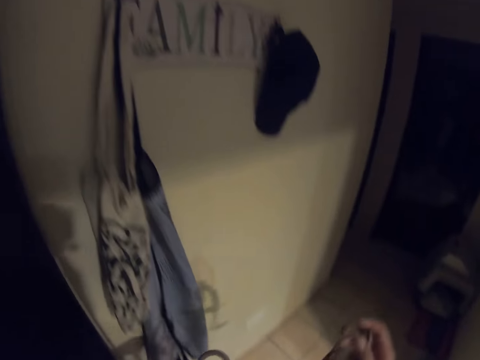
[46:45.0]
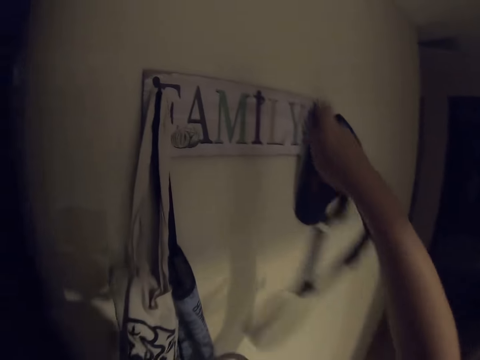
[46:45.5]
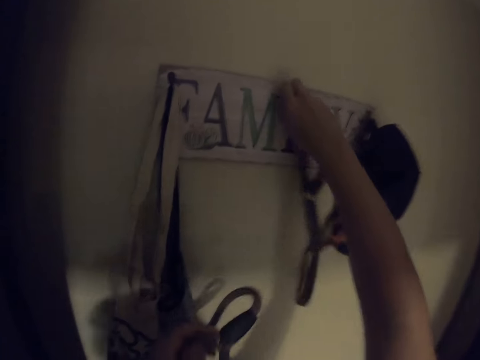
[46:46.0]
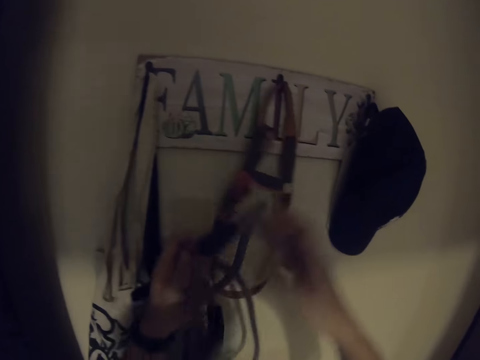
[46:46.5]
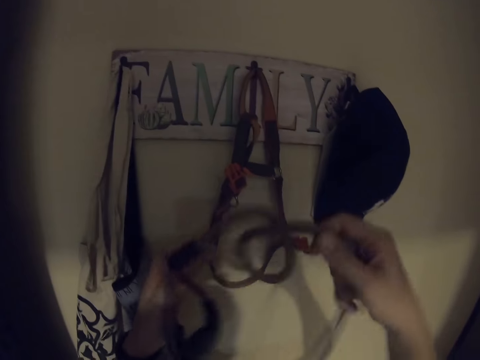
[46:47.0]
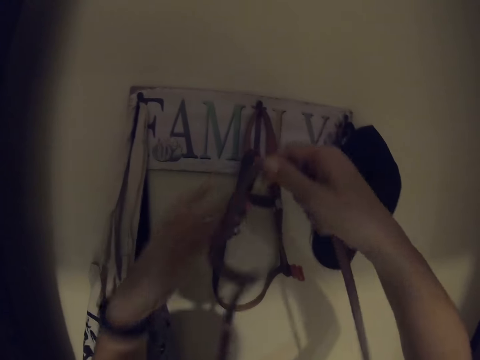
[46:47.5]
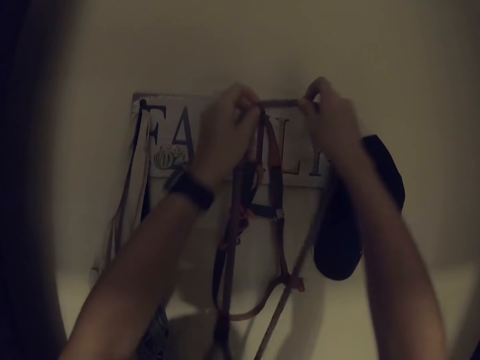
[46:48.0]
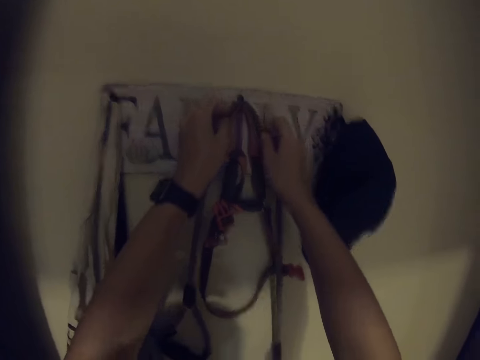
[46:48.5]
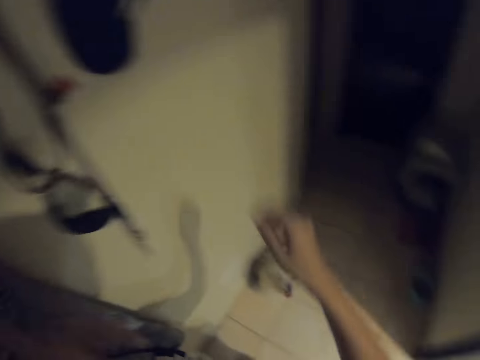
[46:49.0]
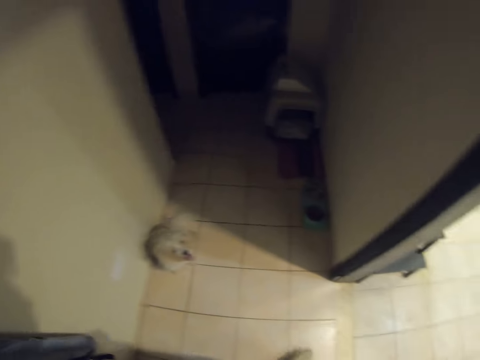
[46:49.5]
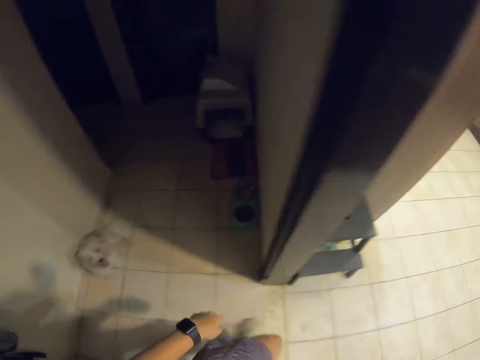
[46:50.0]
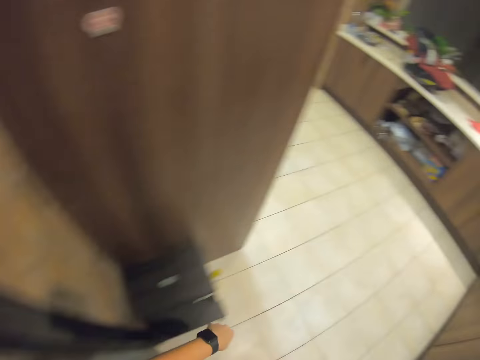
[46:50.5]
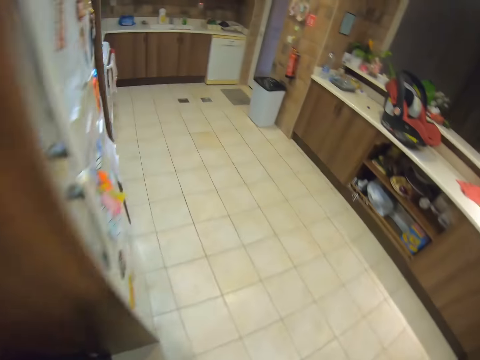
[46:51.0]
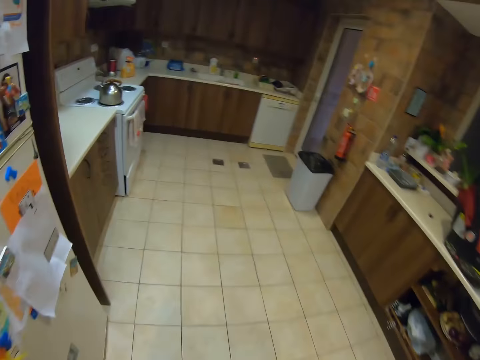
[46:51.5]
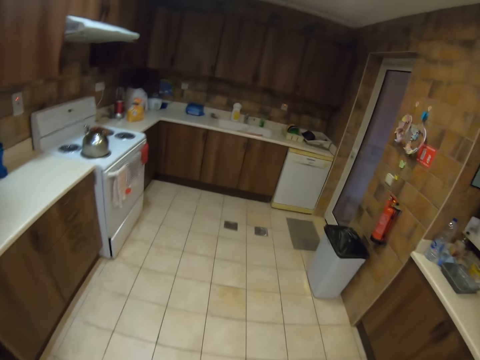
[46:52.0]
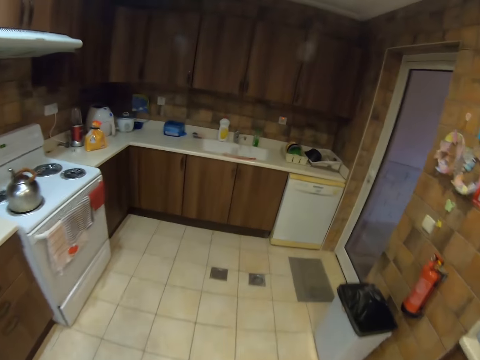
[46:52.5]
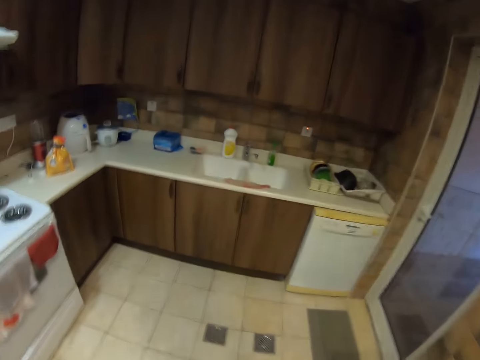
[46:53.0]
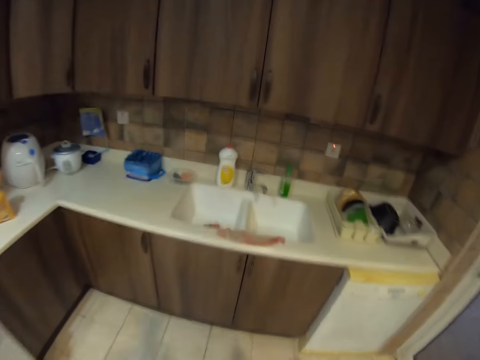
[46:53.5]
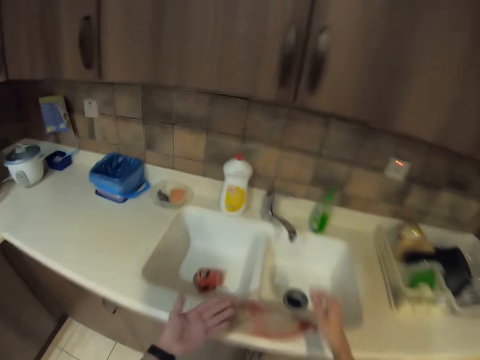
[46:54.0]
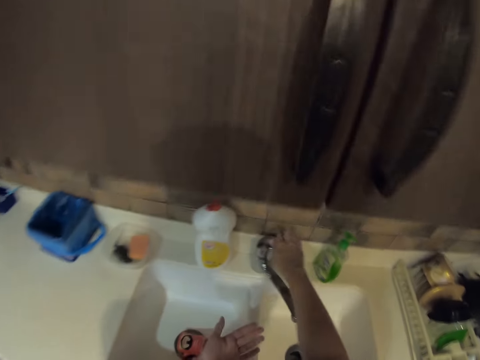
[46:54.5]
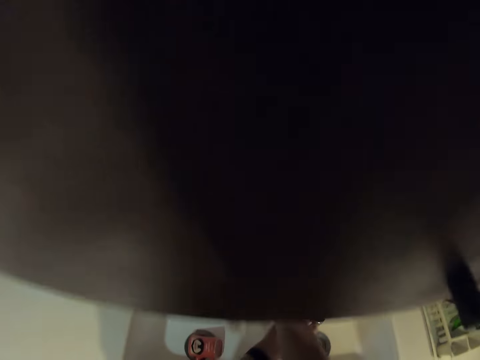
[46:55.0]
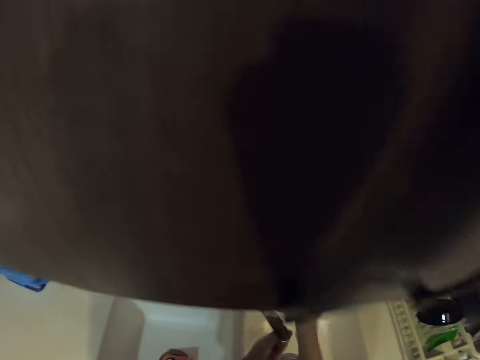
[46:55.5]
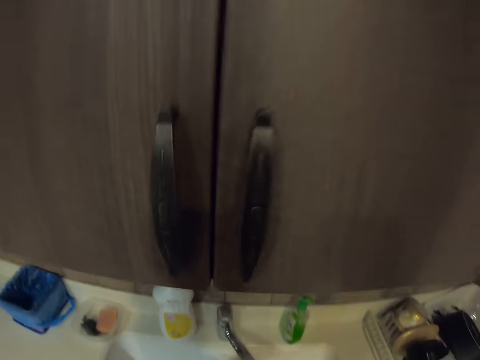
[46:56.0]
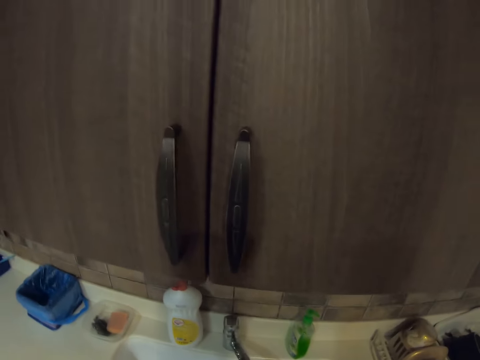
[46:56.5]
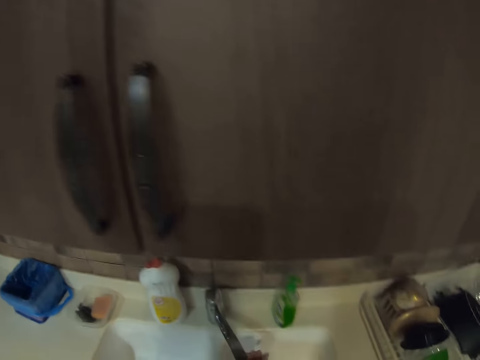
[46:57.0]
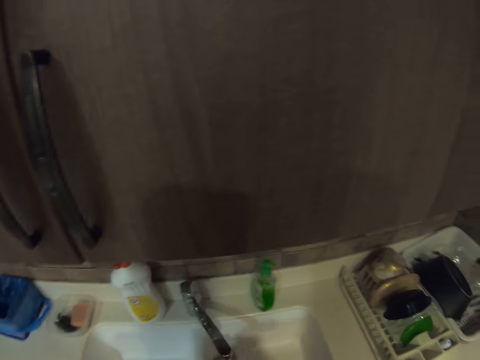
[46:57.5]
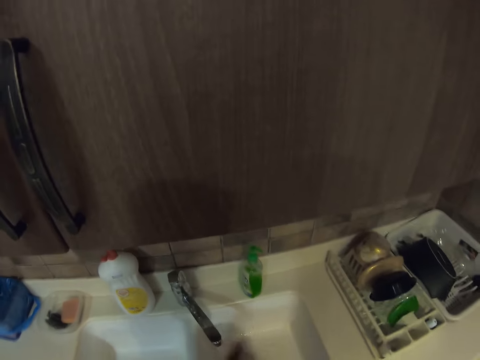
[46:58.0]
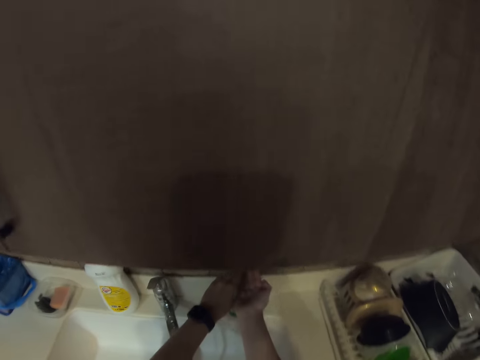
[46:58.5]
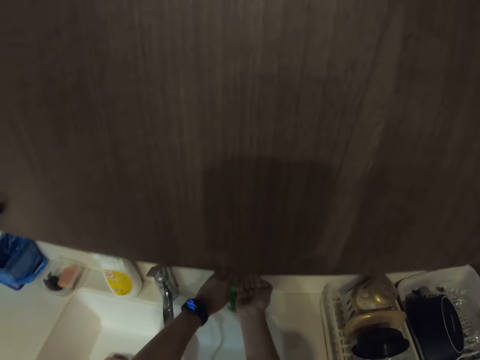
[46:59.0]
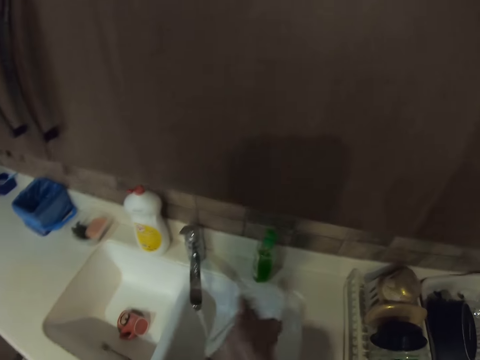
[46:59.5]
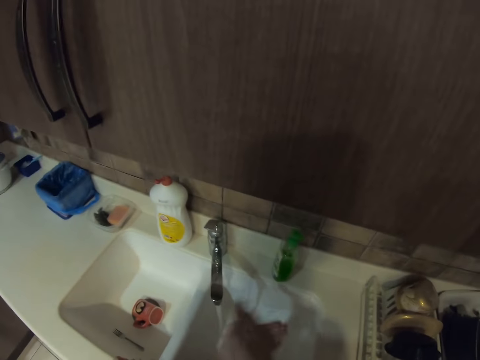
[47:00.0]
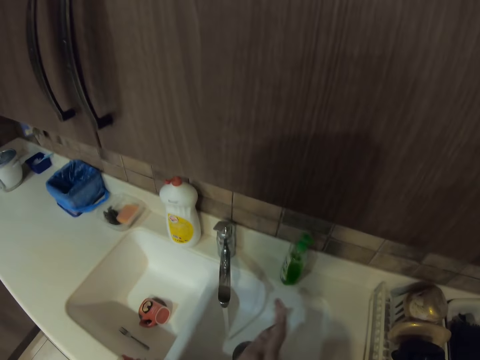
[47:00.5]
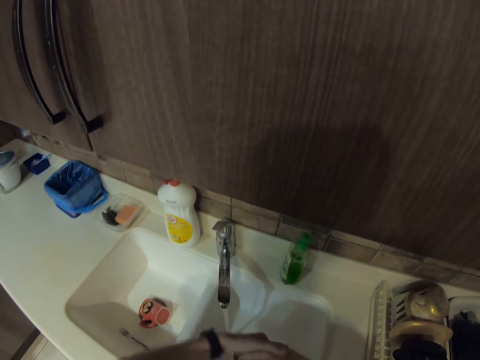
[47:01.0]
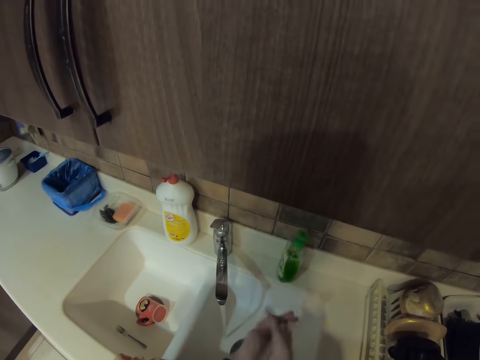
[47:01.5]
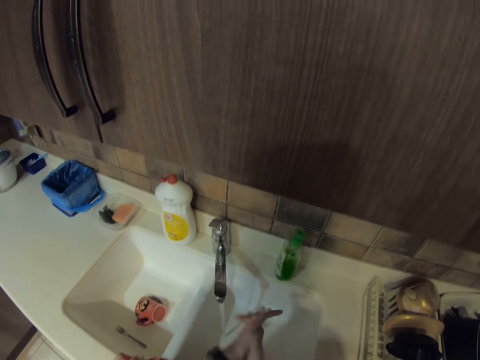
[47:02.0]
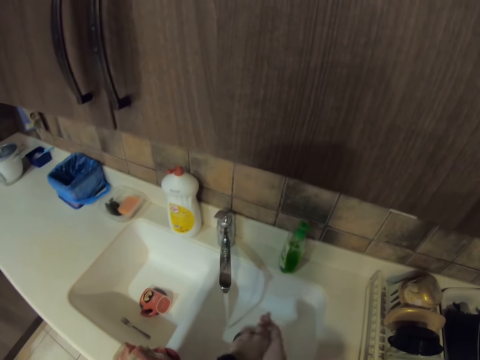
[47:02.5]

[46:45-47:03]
The camera wearer hangs the dog collar. They hold the leash. They hold the leash again. They hang the leash. They walk to the kitchen. They open the tap water. They wash their hands. They press soap on the hand. They rub their hands.

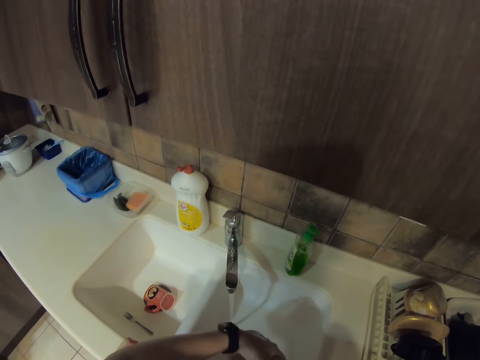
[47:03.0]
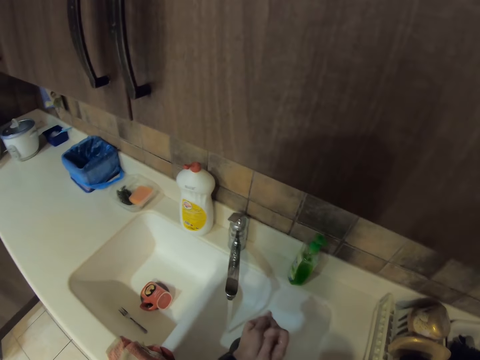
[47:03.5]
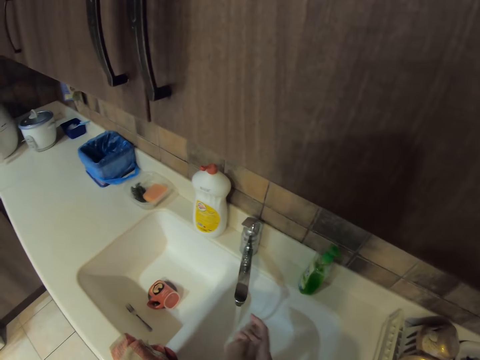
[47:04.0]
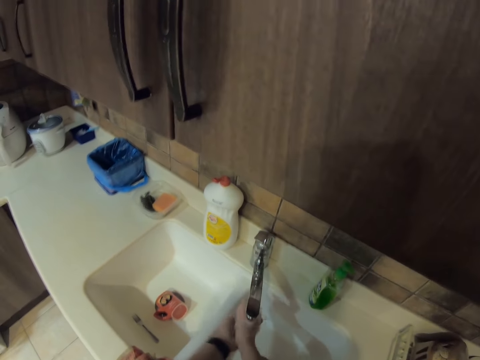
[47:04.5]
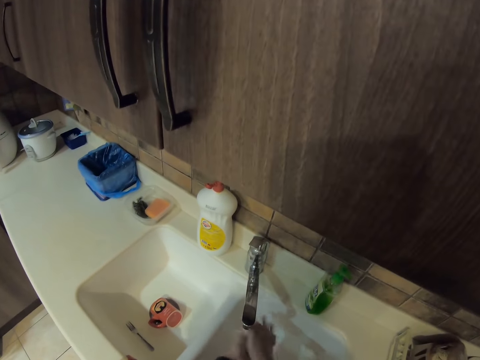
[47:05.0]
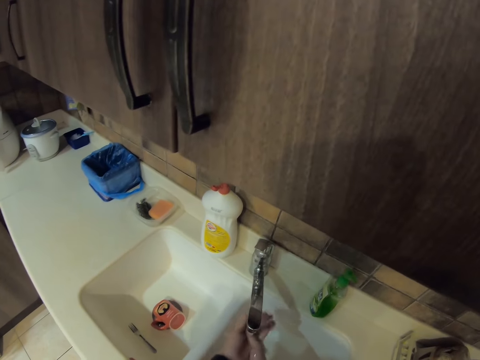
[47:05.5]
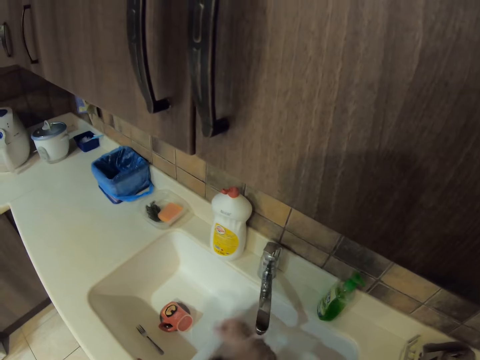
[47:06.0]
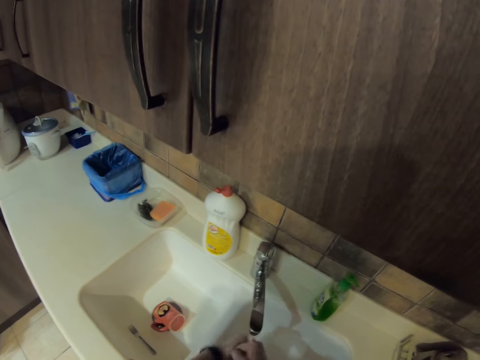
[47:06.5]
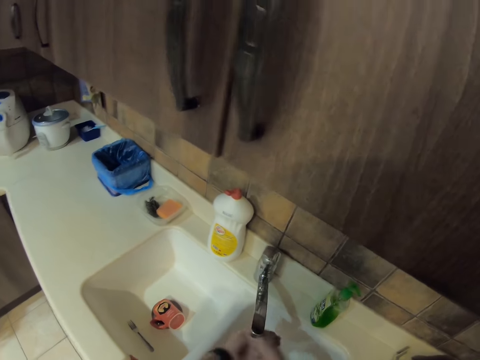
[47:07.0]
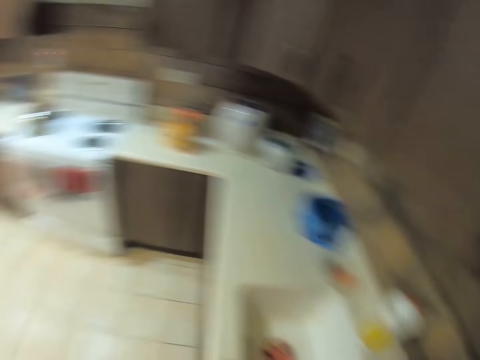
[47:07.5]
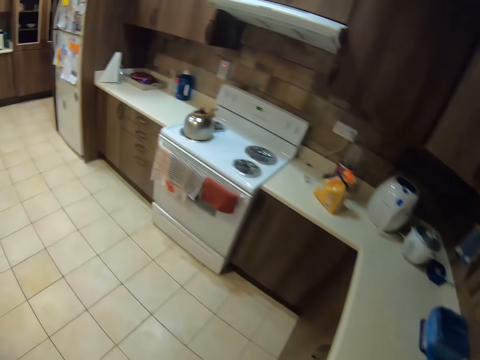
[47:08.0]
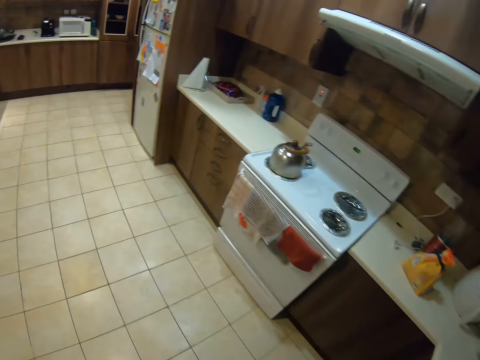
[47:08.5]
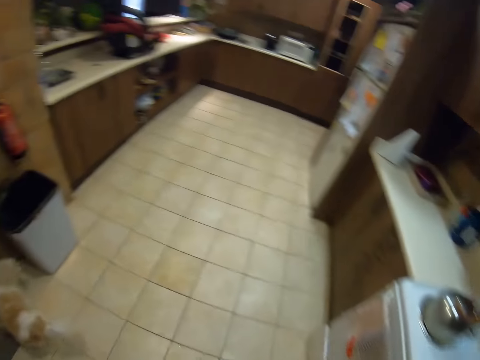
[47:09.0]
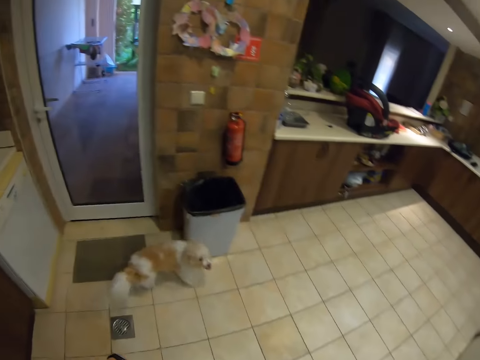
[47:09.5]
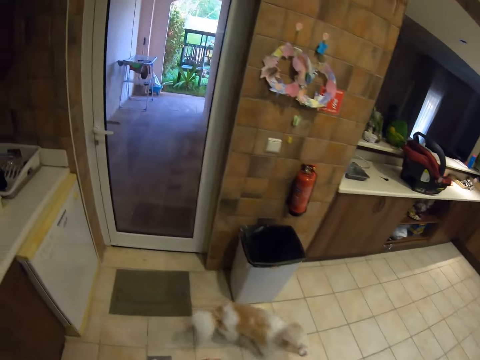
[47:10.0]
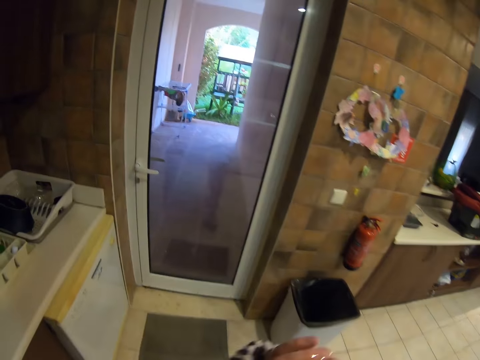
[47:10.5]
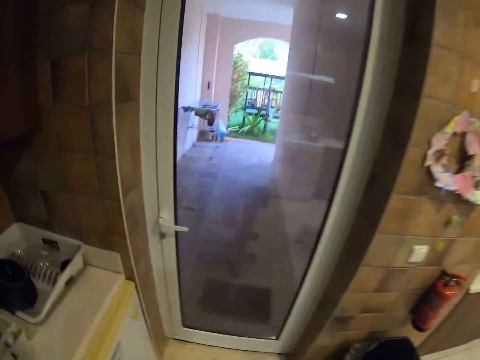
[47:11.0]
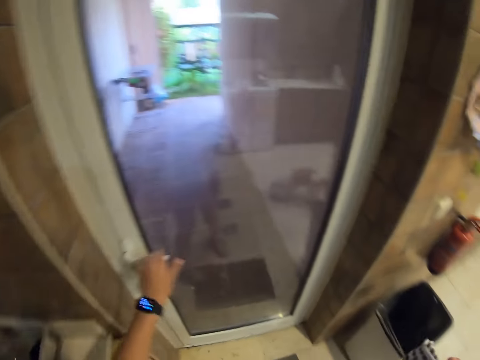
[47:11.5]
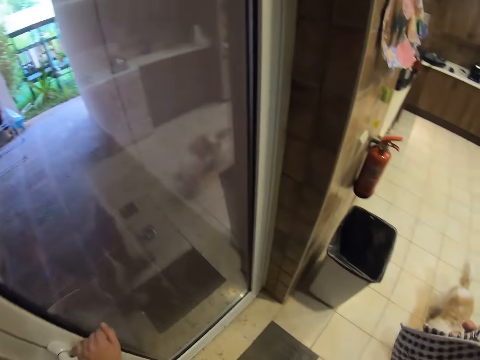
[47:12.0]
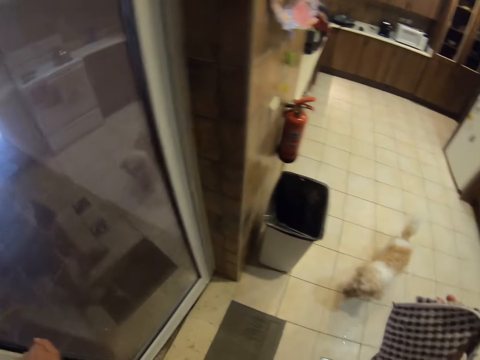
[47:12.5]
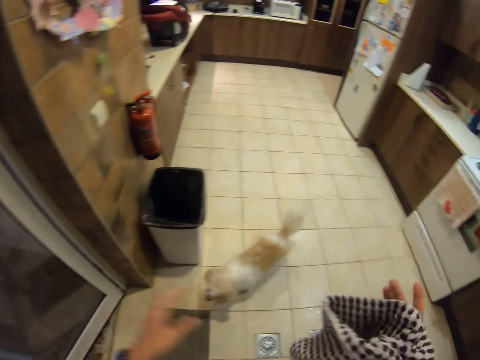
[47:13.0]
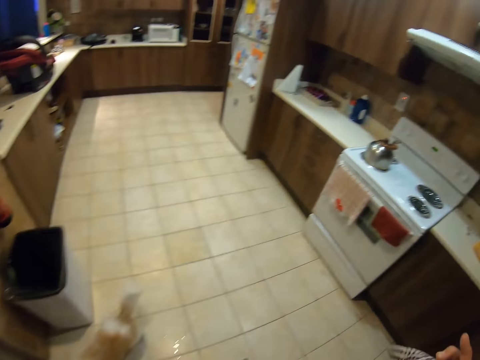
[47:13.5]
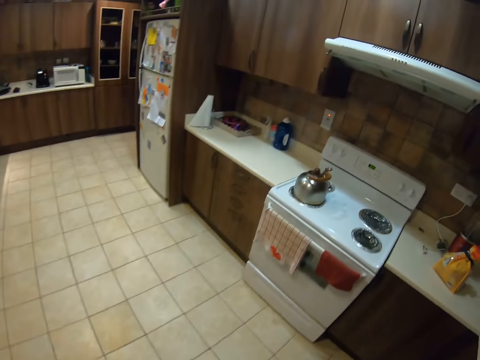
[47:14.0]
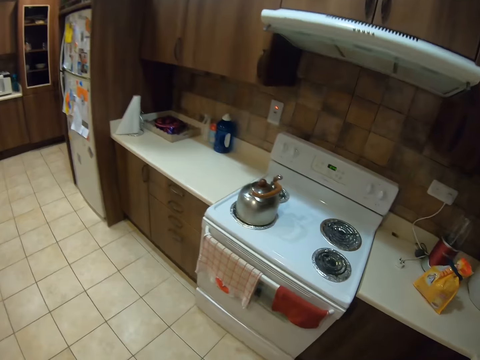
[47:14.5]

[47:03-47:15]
The camera wearer washes their hands. They look around and walk around. They wipe their hands. They open the door. They walk around. They hold a towel.
